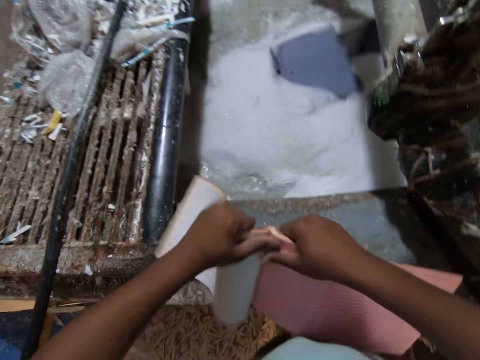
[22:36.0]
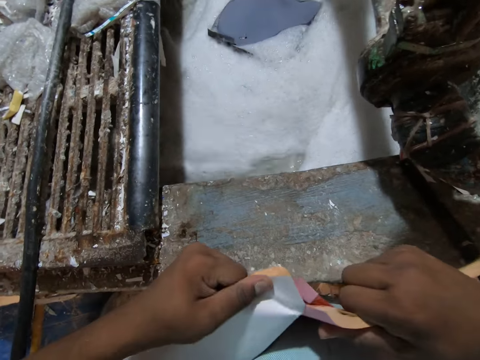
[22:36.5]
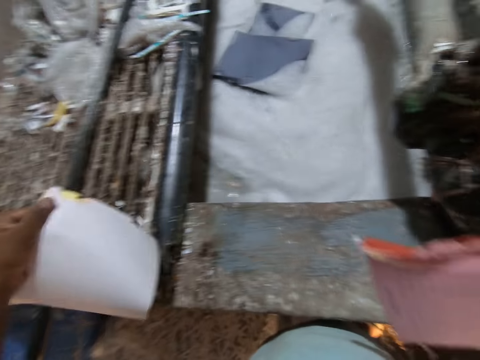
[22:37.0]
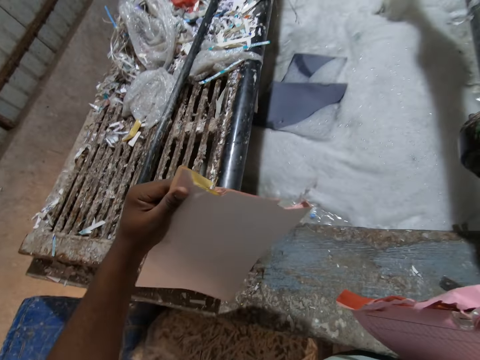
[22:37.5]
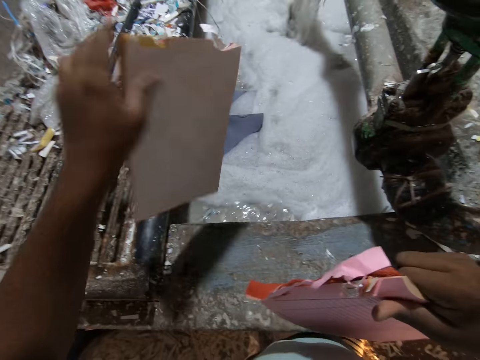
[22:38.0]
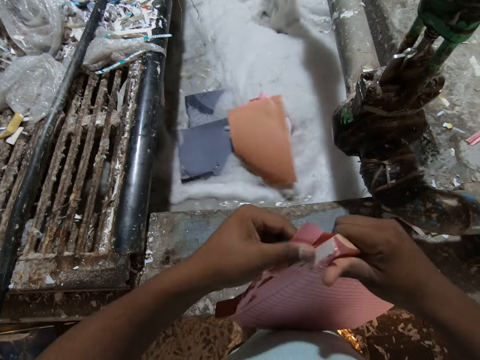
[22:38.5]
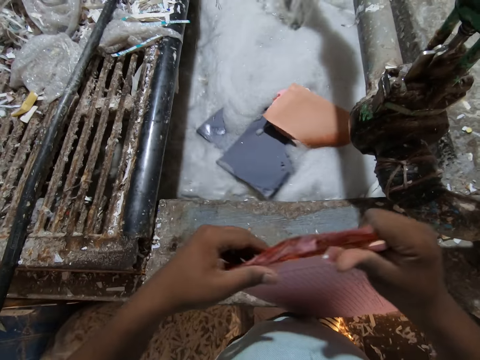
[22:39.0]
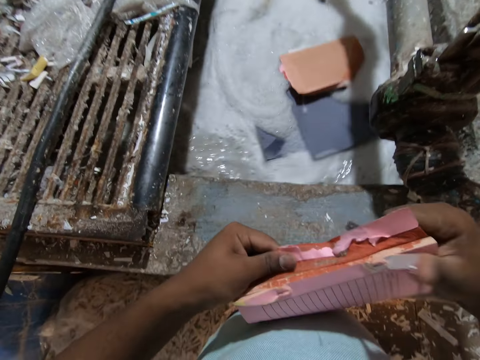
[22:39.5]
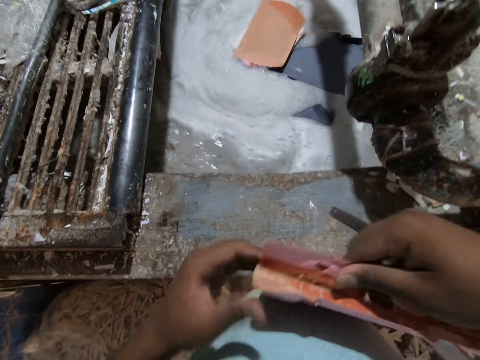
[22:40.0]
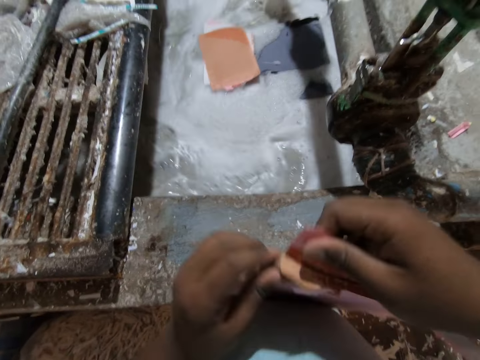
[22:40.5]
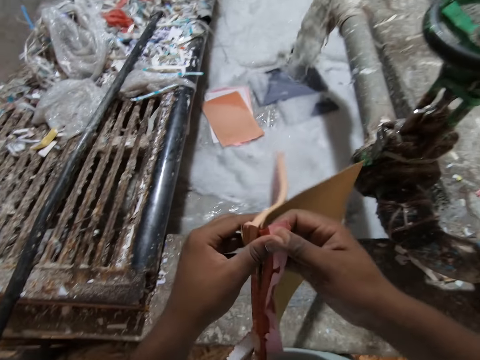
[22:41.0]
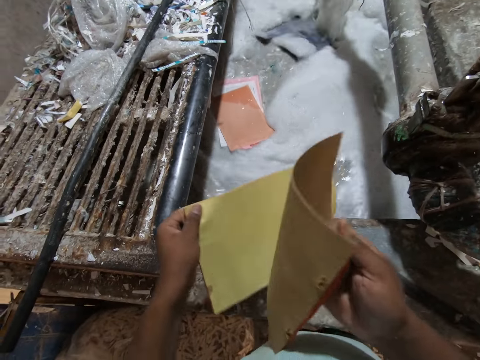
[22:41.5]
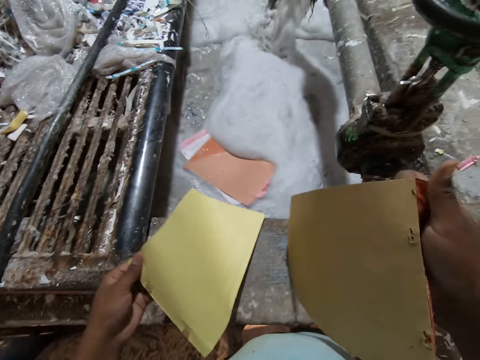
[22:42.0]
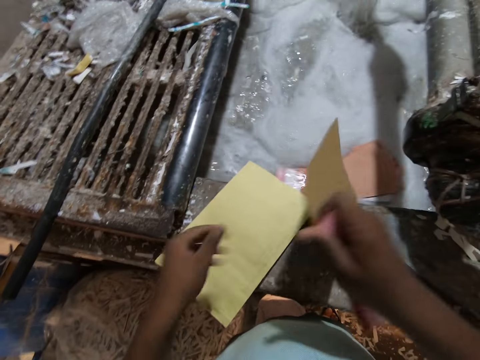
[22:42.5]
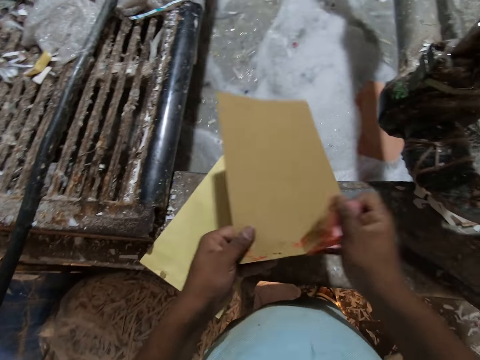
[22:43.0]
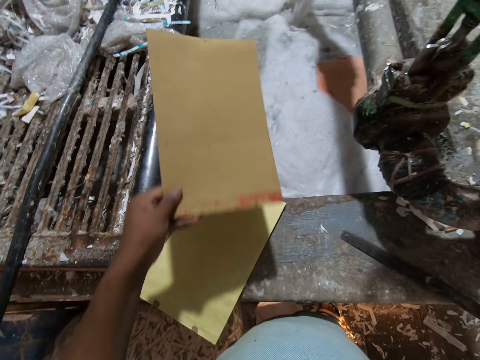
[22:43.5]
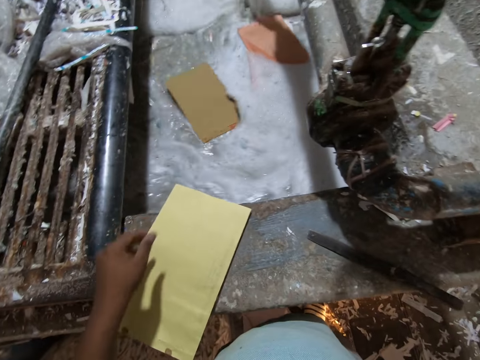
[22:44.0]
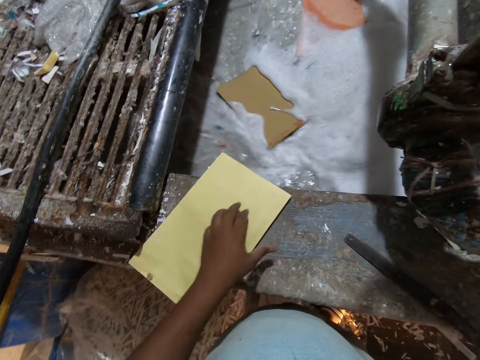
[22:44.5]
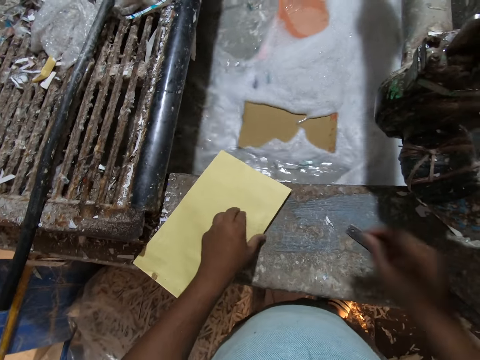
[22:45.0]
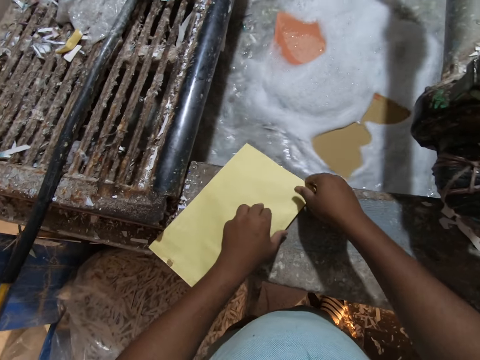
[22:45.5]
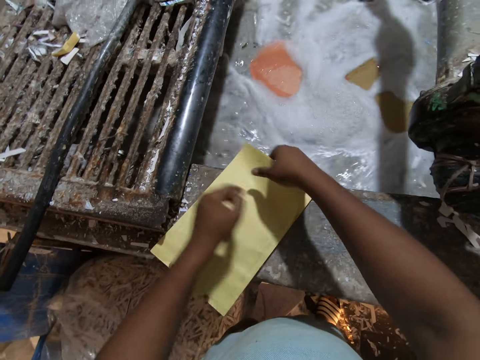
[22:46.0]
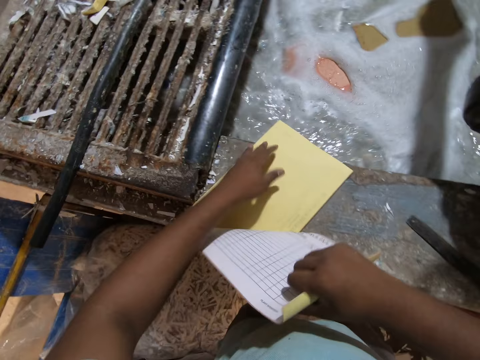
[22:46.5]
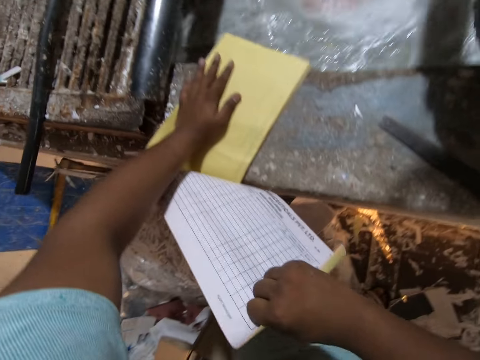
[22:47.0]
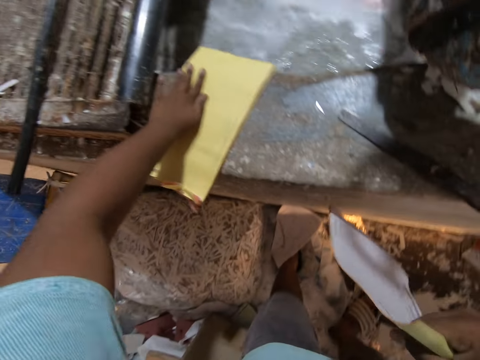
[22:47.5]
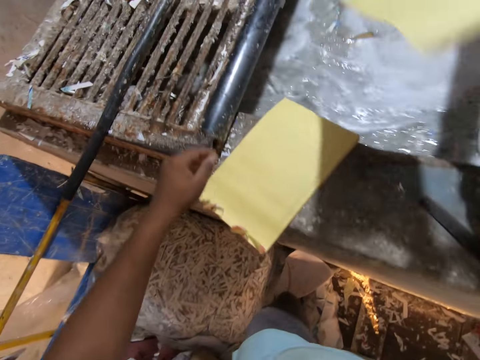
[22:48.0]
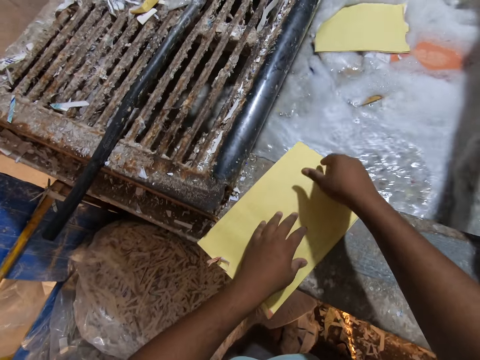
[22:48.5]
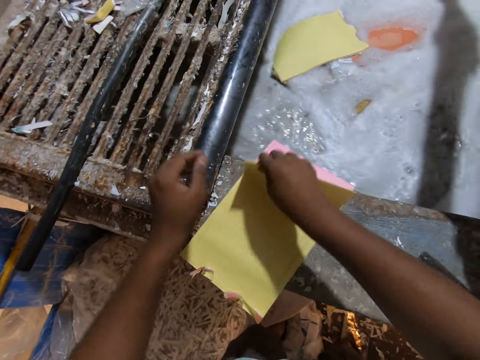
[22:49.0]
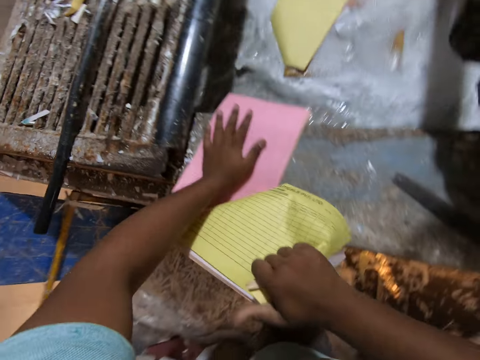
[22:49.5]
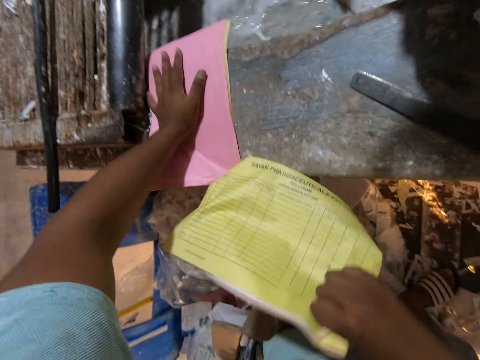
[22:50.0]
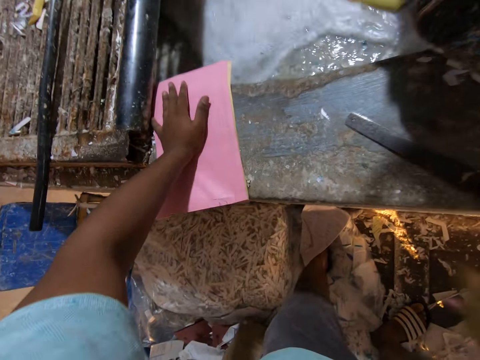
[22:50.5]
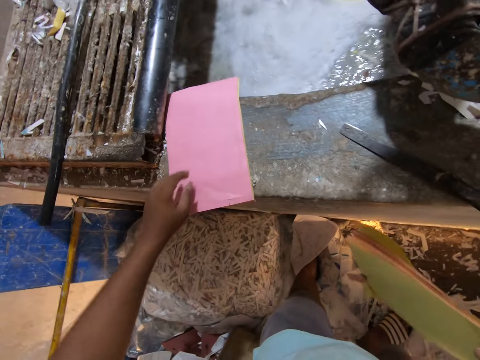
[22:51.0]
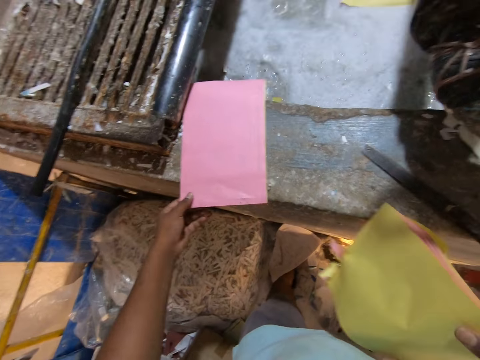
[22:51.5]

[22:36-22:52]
The camera wearer tears some papers of the book in his right hand with his left hand. He drops the papers in the pulp mixer with his left hand. He passes the book to his left hand. He tears a cover of the book in his left hand with his right hand. He drops the book on the ledge of the pulp mixer with his left hand. He passes the cover of the book to his left hand. He tears a paper from the cover of the book in his left hand with his right hand. He drops the cover of the book in the pulp mixer with his left hand. He tears paper from the book on the concrete block with his right hand. He opens the book. He places his left hand on the book on the concrete block. He drops the book in his right hand into the mixture in the concrete block. He places his left hand on the book on the concrete block. He tears paper from the book on the concrete block with his right hand. He opens the book. He places his left hand on the book on the concrete block.

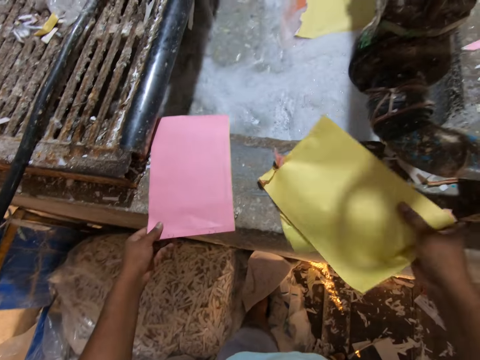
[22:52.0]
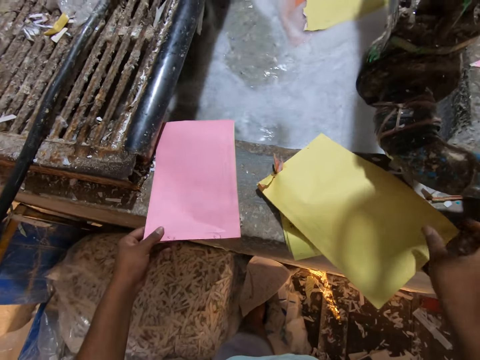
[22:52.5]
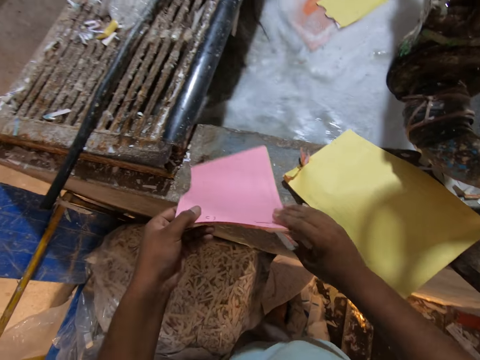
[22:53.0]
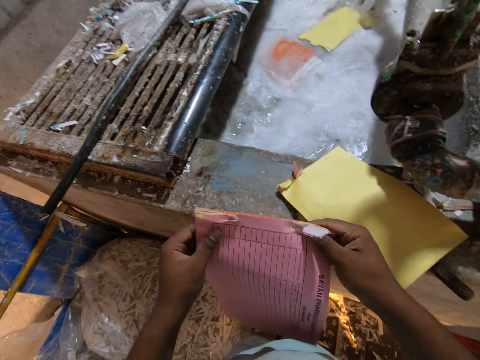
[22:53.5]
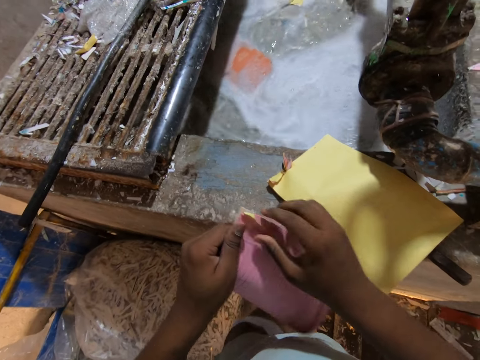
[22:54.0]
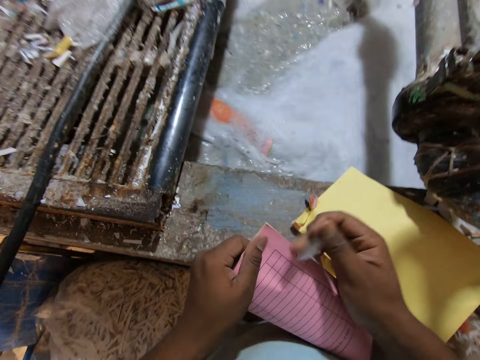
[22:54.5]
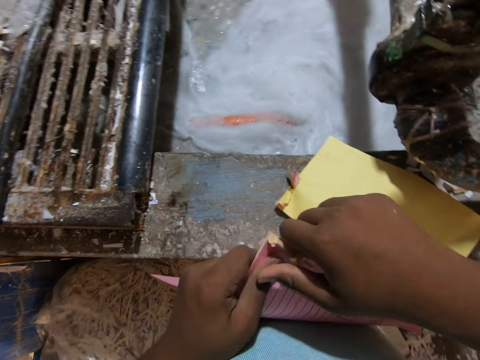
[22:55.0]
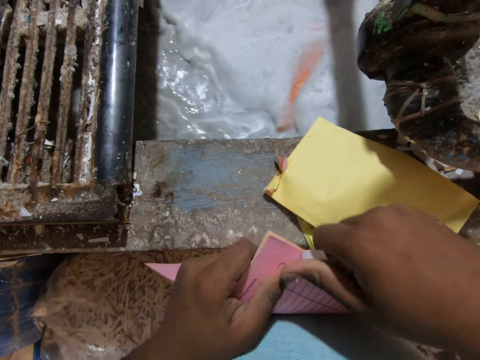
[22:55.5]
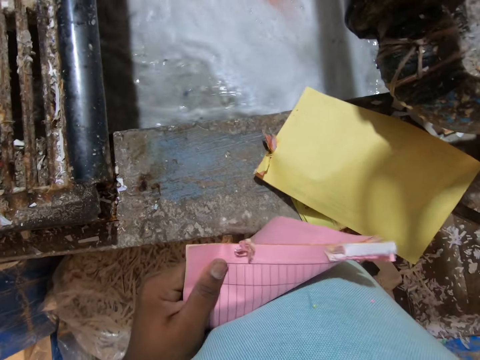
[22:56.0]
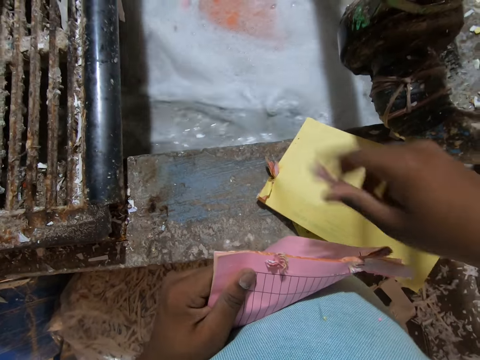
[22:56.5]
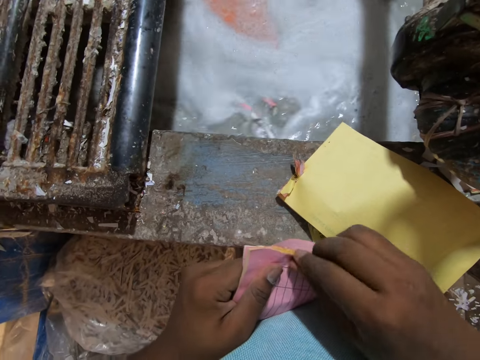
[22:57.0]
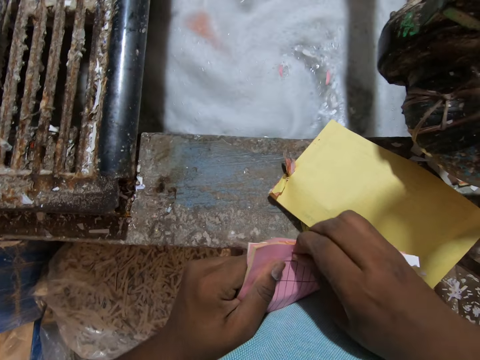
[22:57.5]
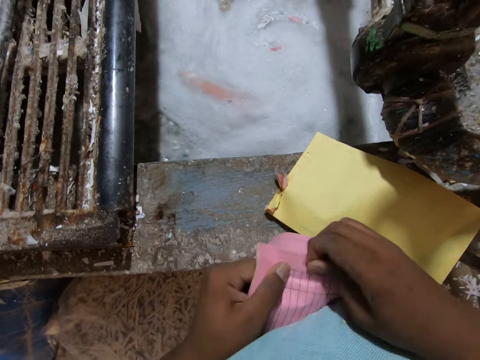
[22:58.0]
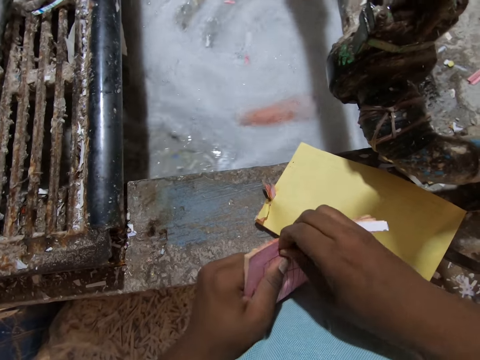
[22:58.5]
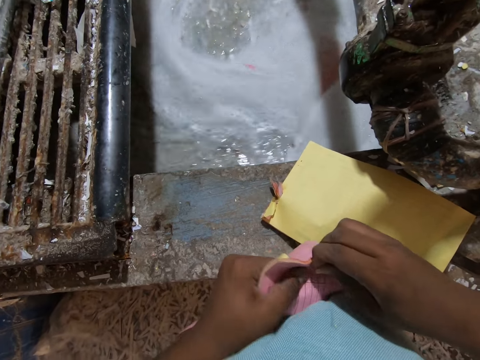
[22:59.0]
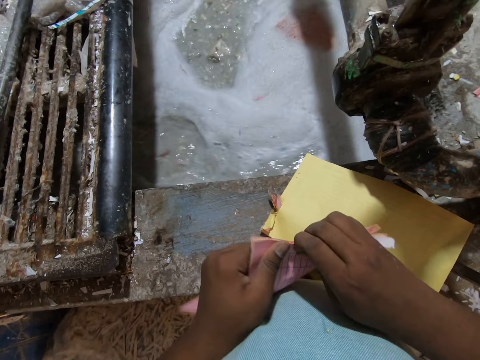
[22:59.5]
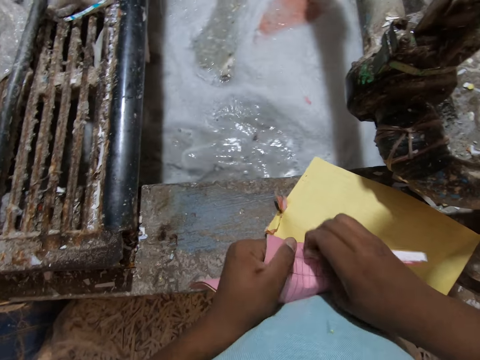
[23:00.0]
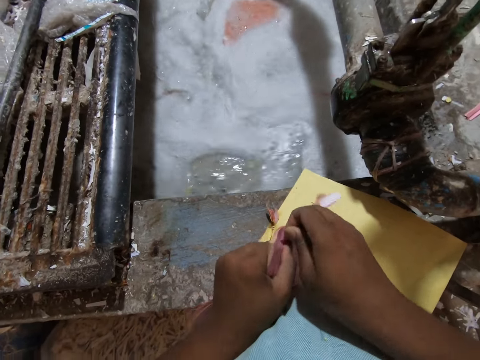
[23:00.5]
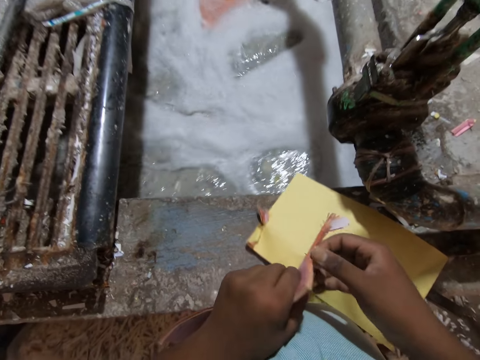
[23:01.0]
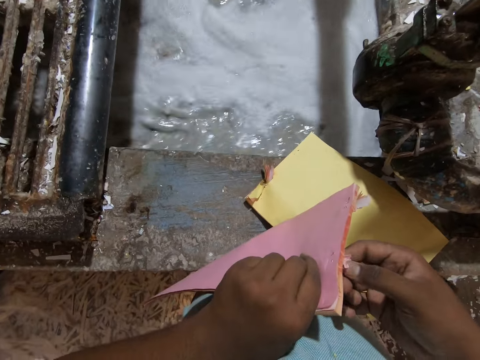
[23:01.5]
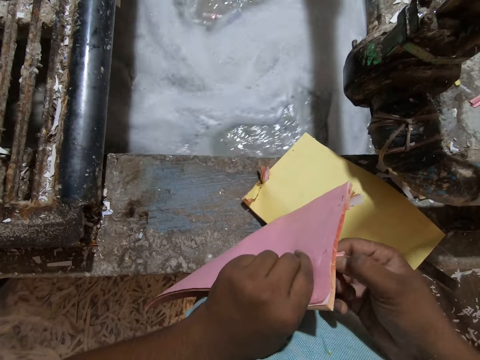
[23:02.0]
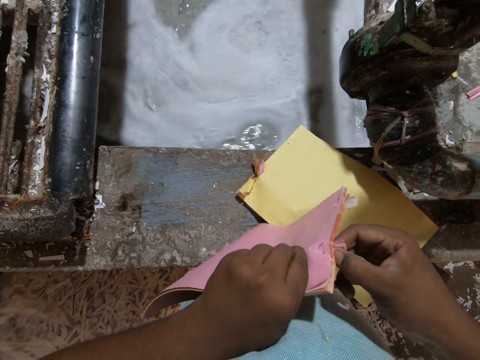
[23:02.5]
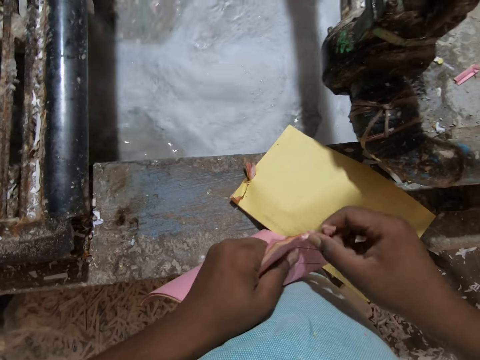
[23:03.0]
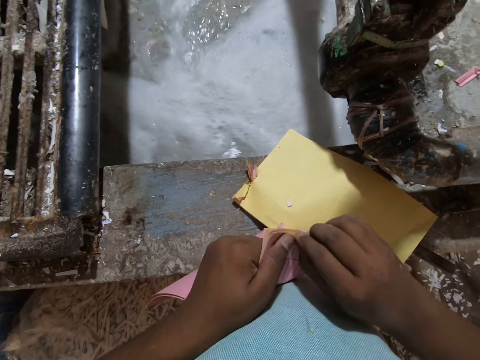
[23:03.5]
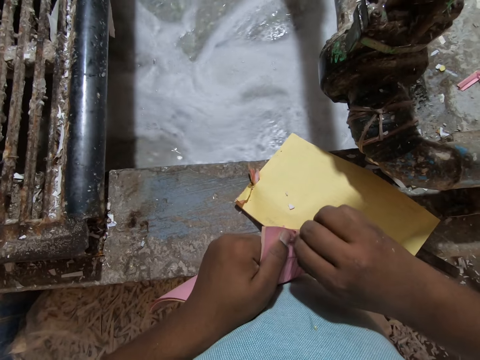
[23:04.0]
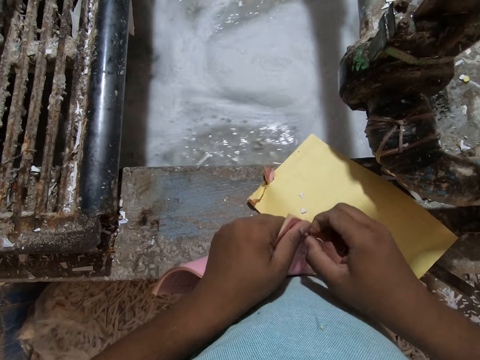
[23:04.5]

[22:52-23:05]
The camera wearer holds the book on the concrete block with his left hand. He drops the book in his right hand on the concrete block. He picks the book from the concrete block with his left hand. He holds the book with his right hand. He peels the book with his right hand. He tears pages from the book and throws the pages in the water. He removes a pin from the book in his left hand with his right hand.
